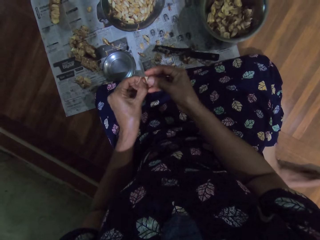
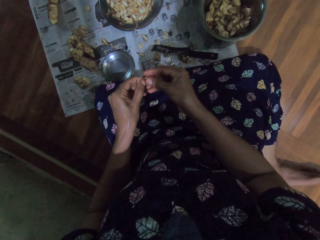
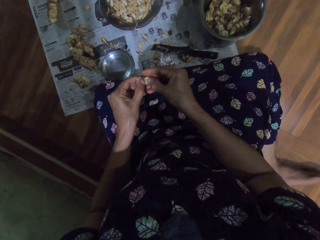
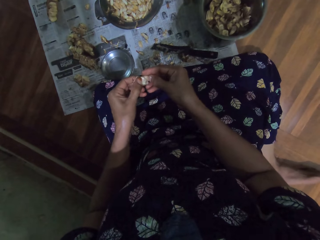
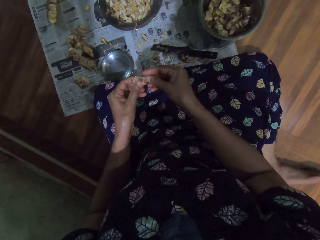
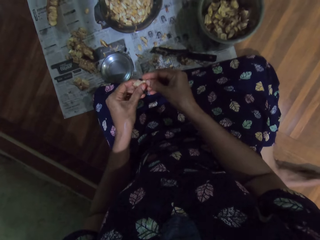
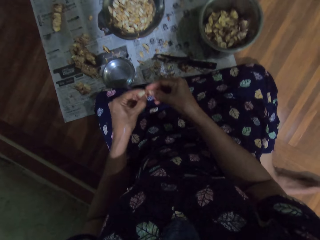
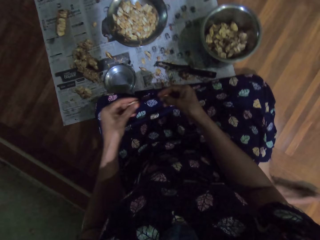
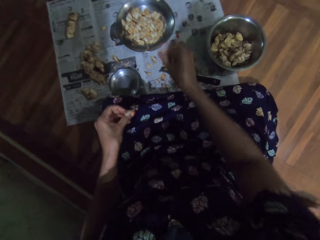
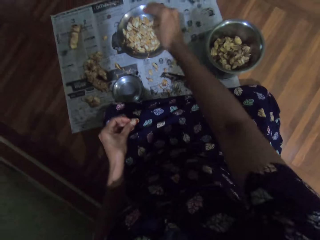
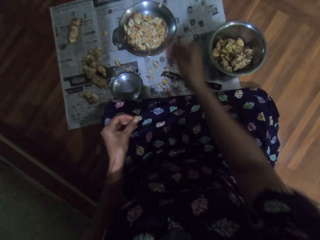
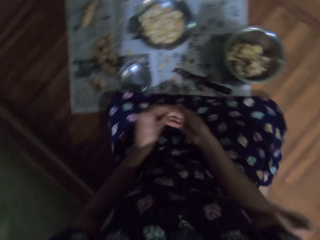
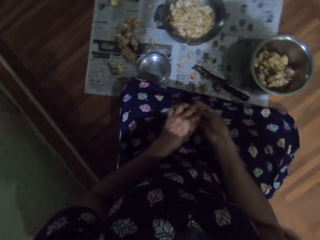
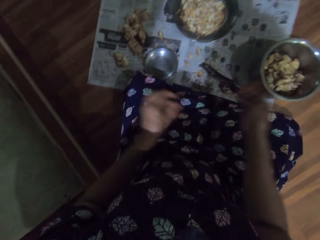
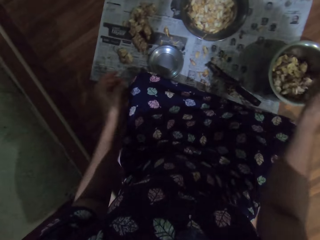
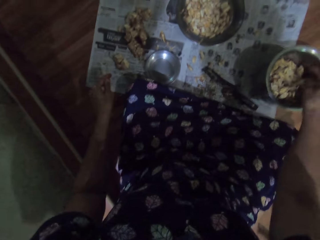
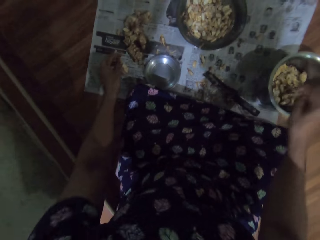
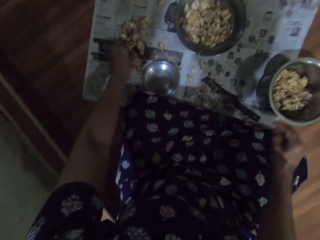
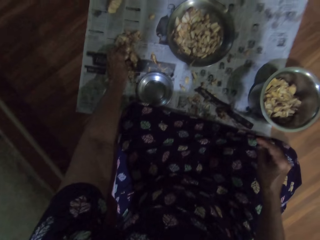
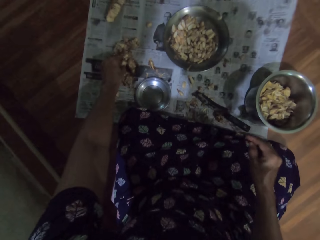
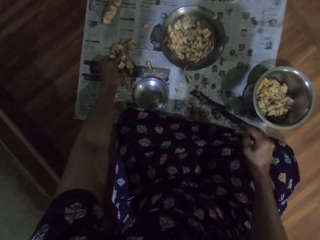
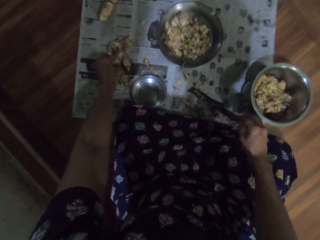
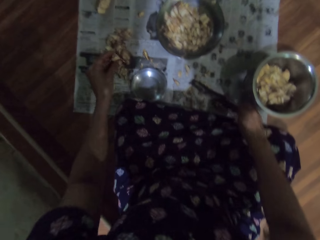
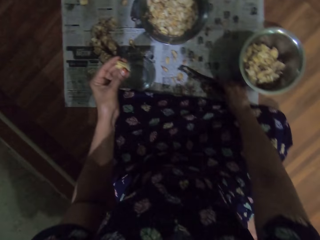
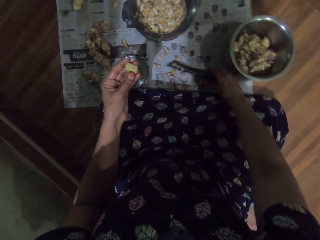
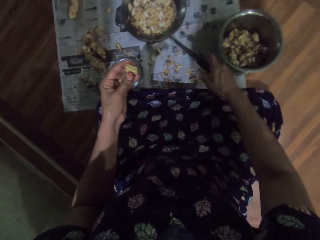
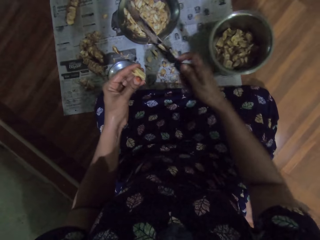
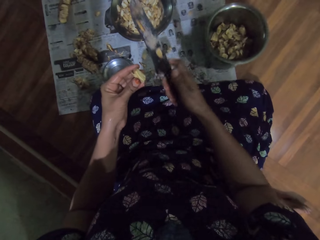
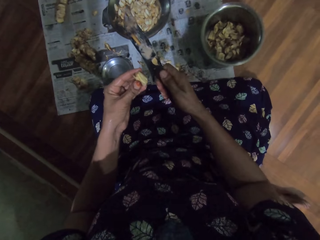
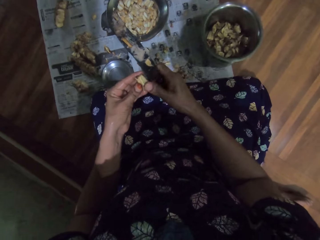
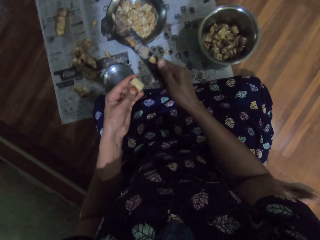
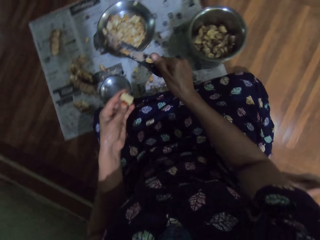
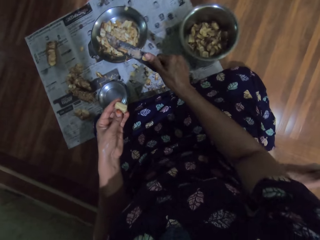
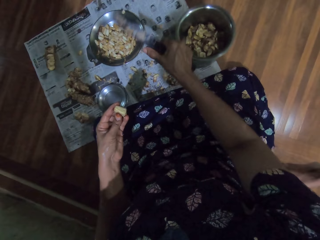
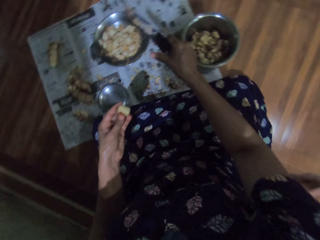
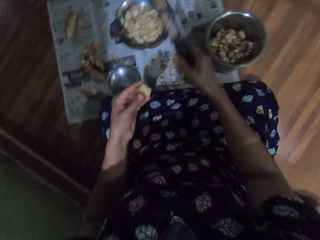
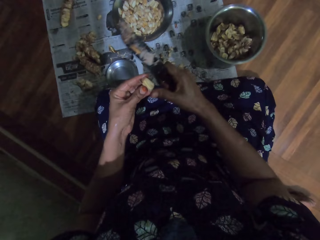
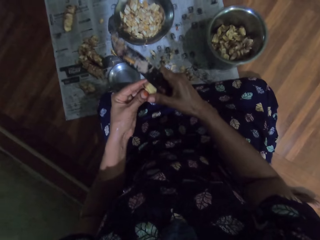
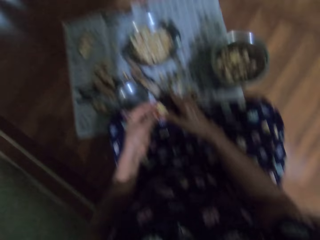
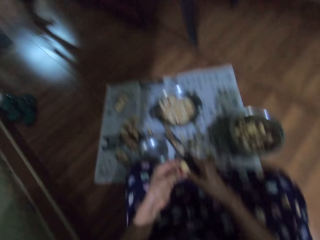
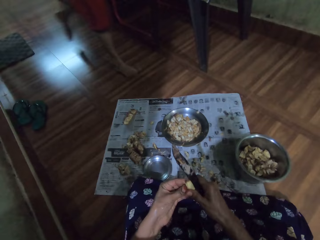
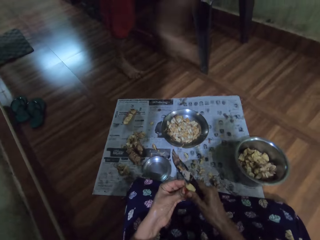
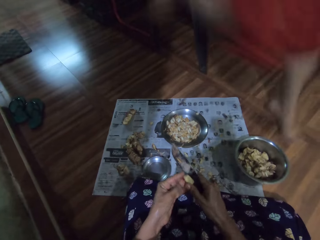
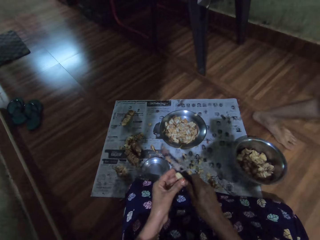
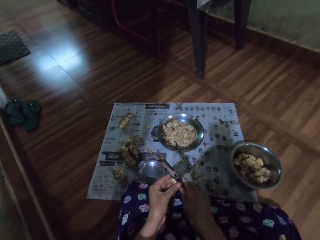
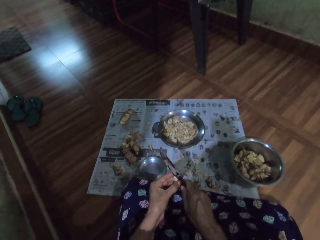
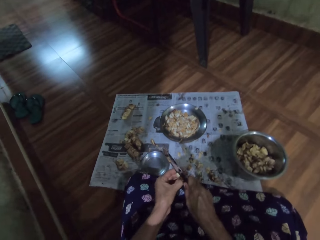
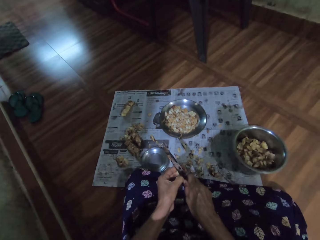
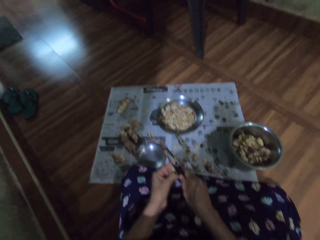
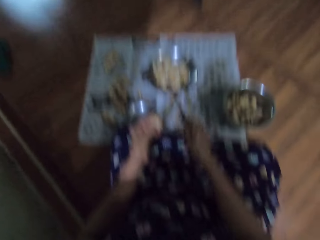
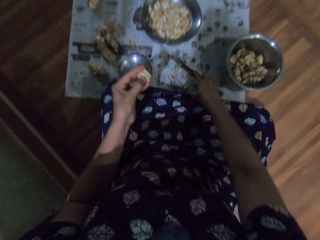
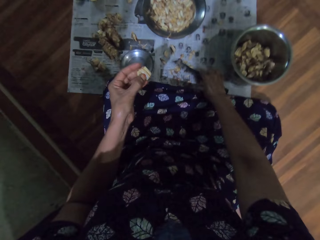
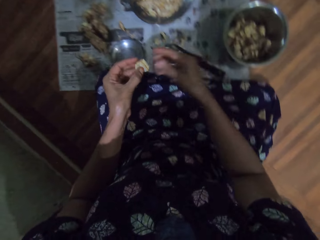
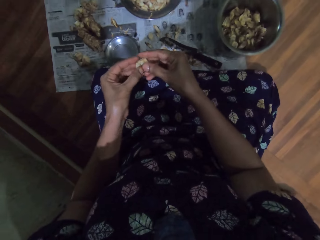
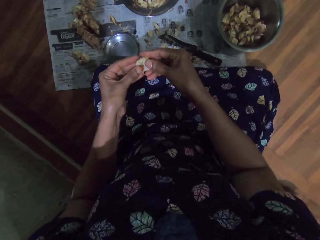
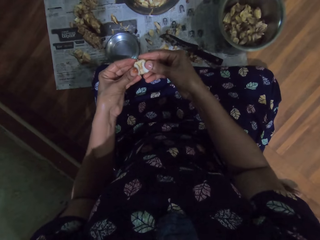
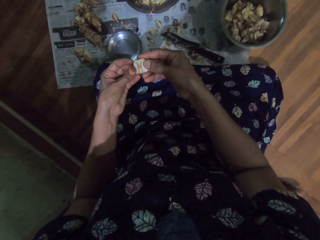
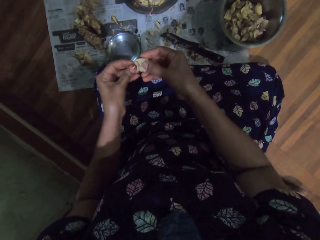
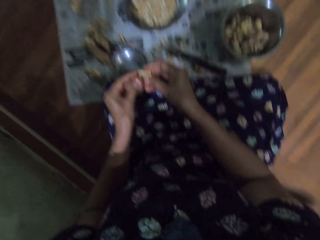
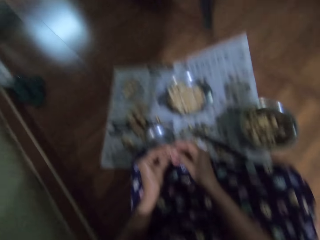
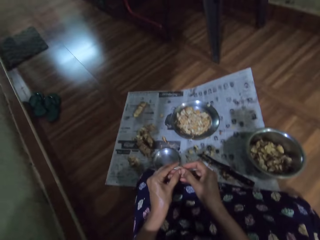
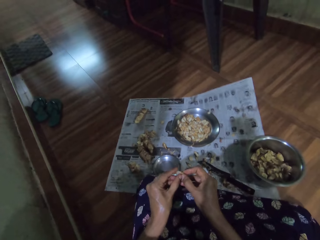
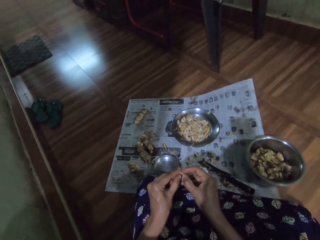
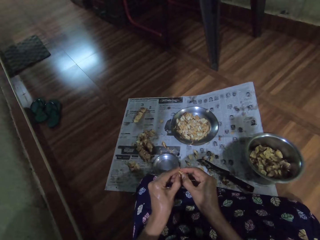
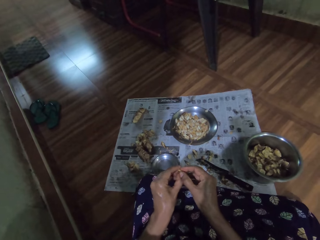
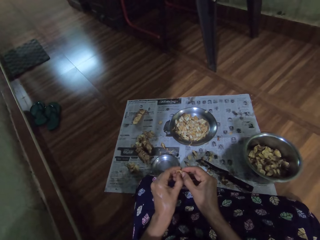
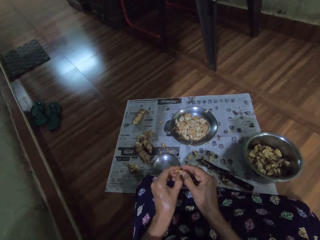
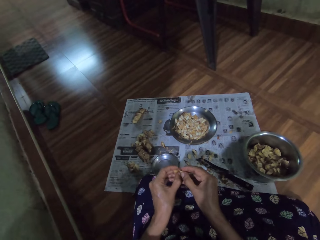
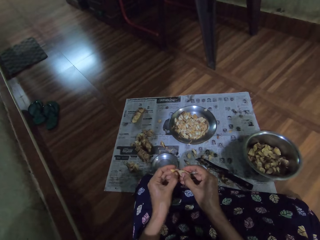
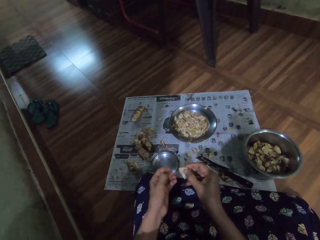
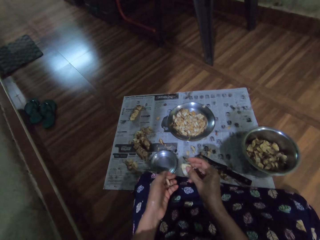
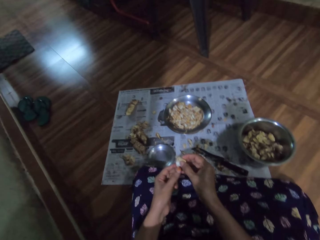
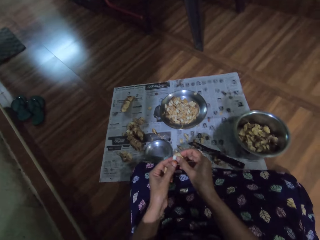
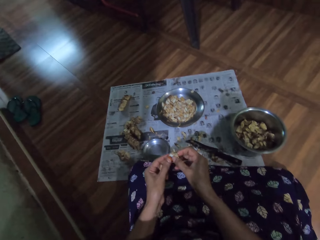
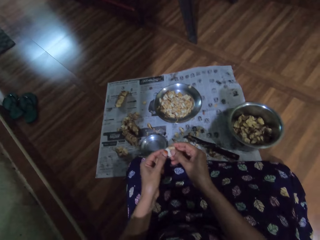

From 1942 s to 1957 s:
The camera wearer tosses the jack fruit seed on the plate with her right hand. She puts the inner layer of the ginger on a metal bowl. She passes the jack fruit seed from her left to right hand. She tosses the jack fruit seed on the plate with her right hand. She puts the outer layer of the ginger on the metal bowl. She picks a jack fruit seed from the floor with her left hand. She picks a piece of ginger. She picks the knife from the floor with her right hand. She slices the jack fruit seed with the knife in her right hand. She cuts the ginger with the knife. She throws the dirt down. She cuts the ginger with the knife. She drops the knife on the floor with her right hand. She peels off the aril of the jack fruit seed with both hands. She peels the ginger with the hand.

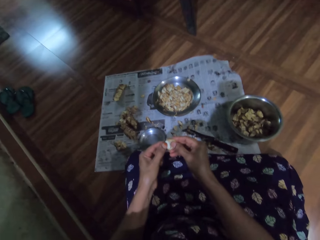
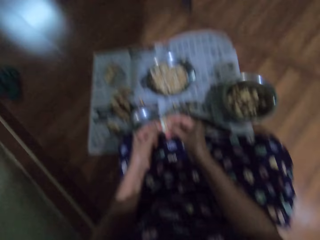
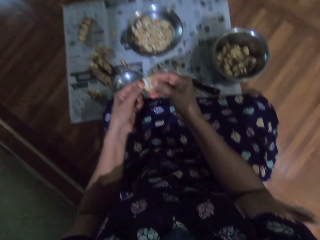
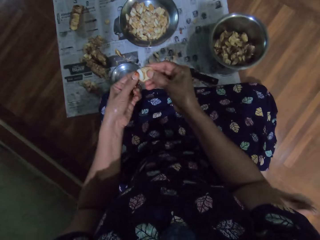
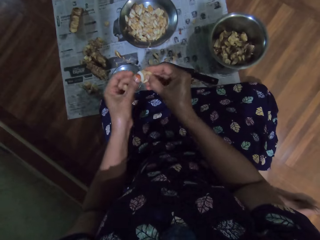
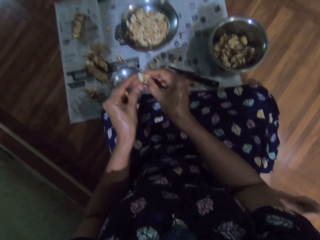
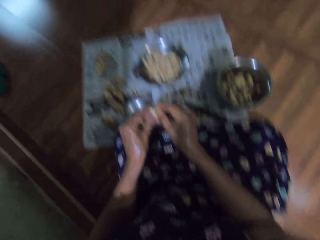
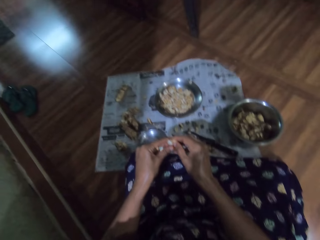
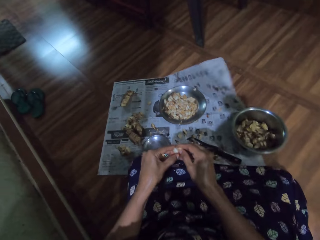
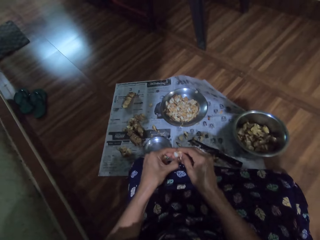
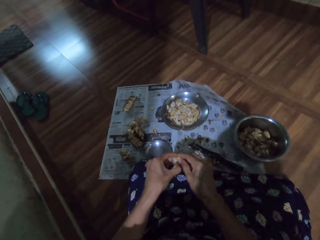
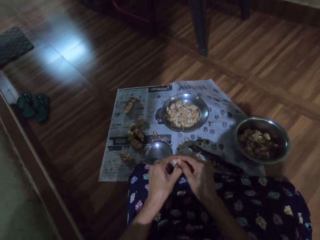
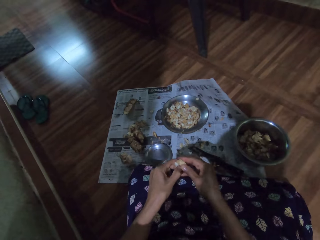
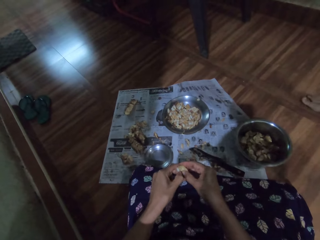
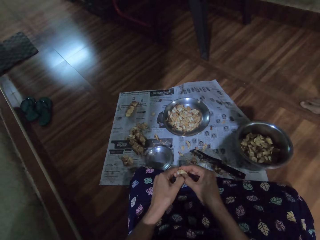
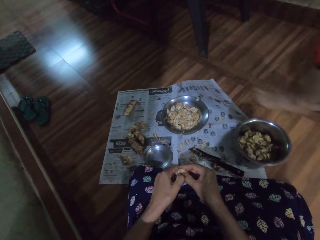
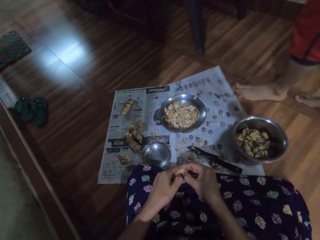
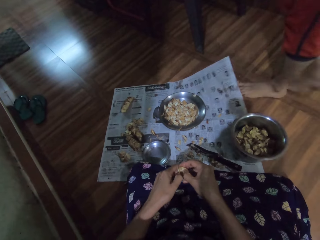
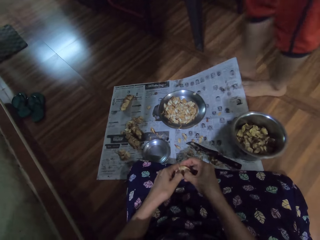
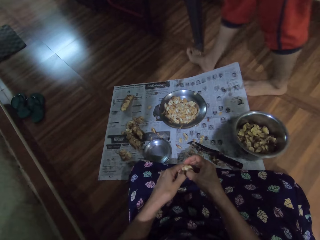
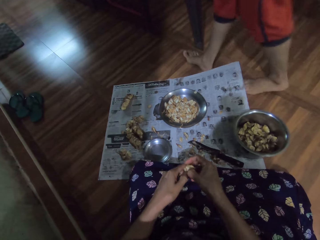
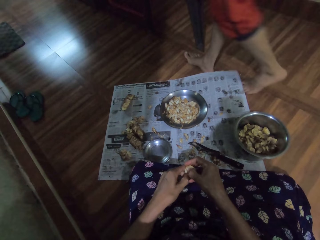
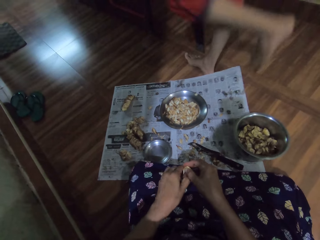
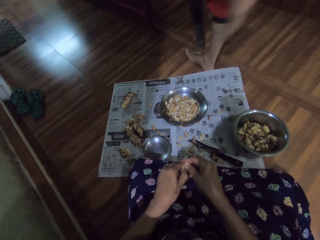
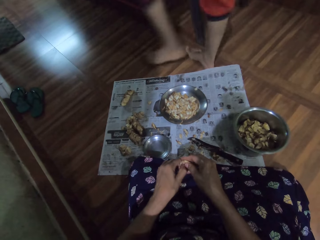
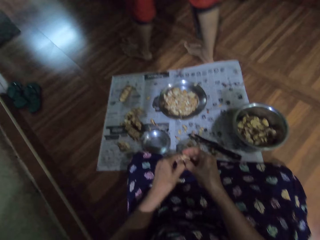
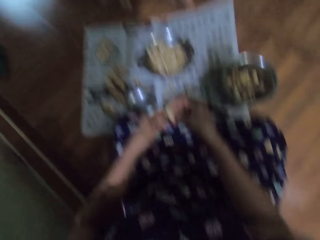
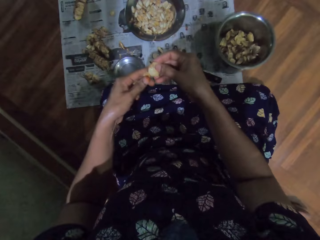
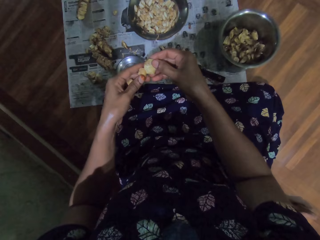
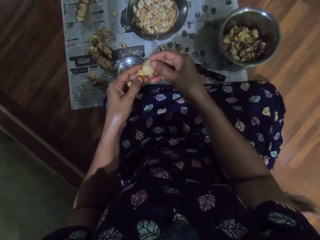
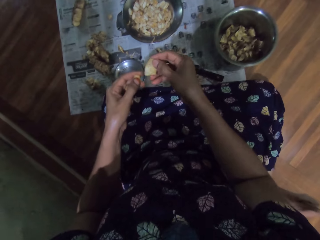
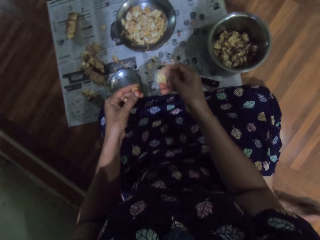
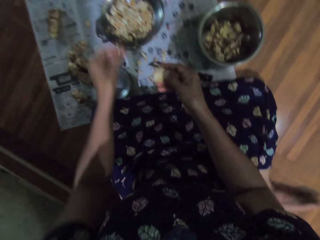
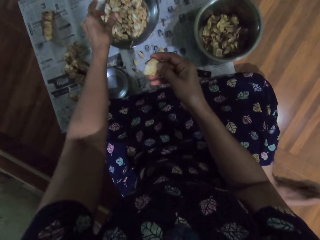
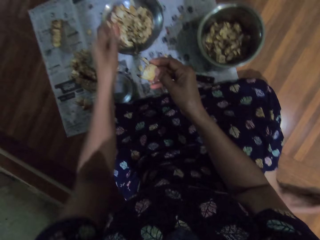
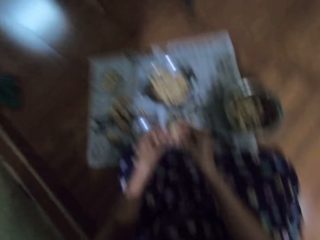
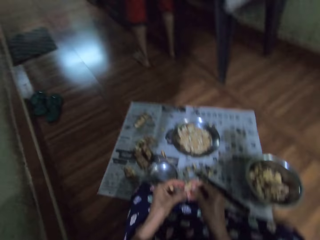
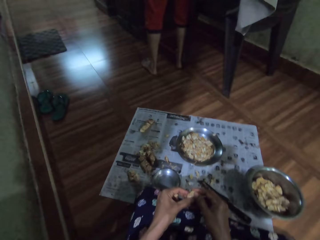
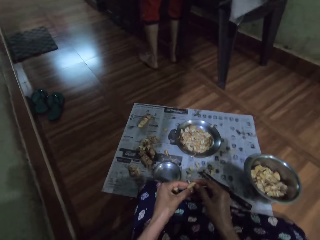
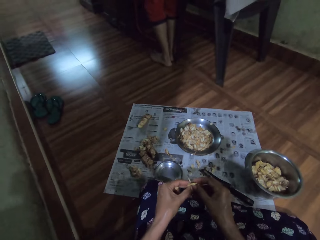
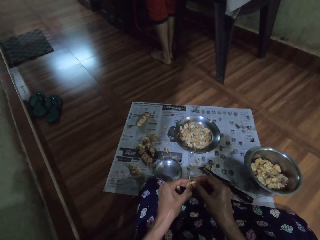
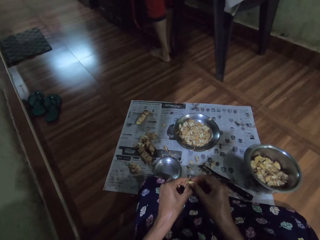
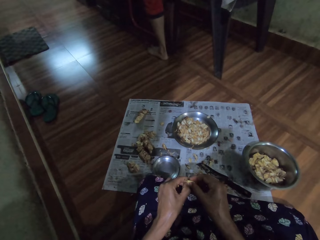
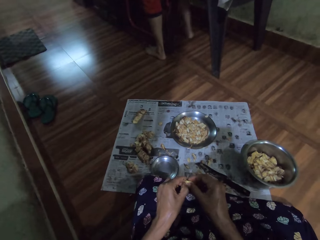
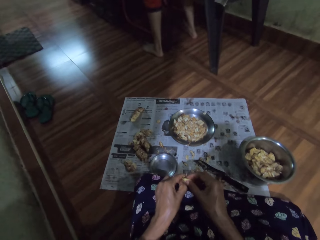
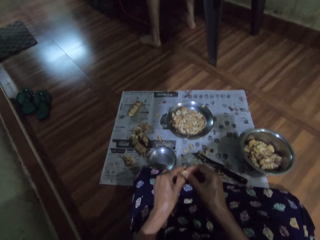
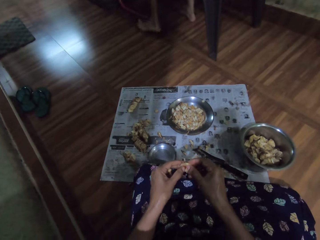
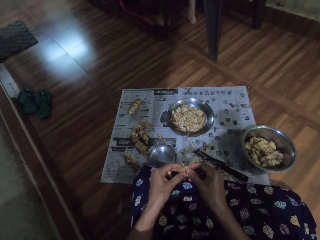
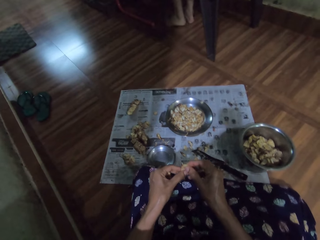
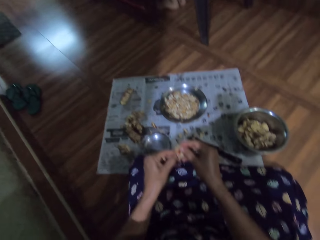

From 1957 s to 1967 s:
The camera wearer tosses the jack fruit seed on the plate with her left hand. She puts the outer layer of the ginger on a metal bowl. She peels the ginger with the hand. She peels off the aril of the jack fruit seed with both hands.
